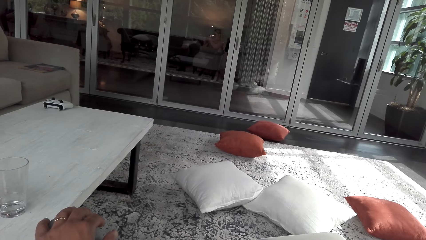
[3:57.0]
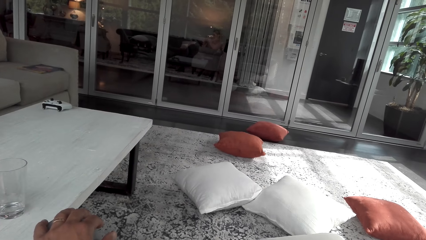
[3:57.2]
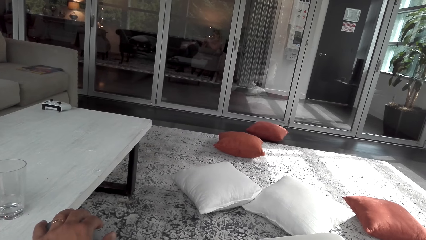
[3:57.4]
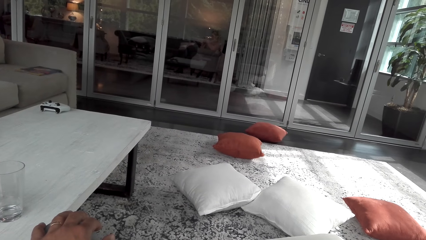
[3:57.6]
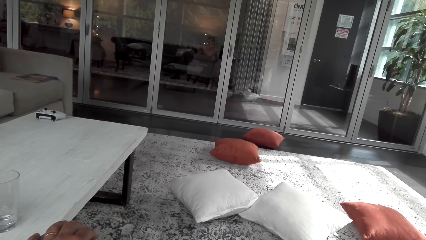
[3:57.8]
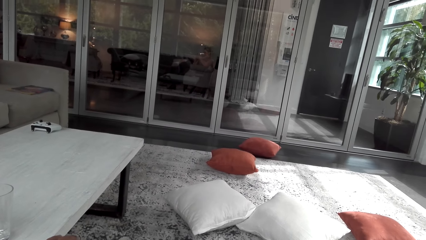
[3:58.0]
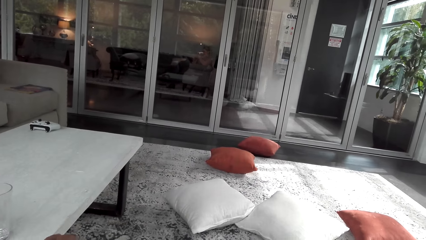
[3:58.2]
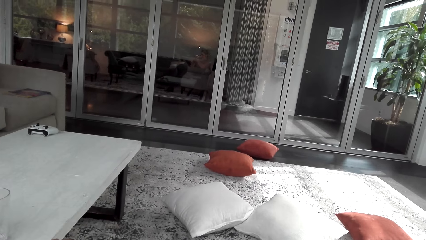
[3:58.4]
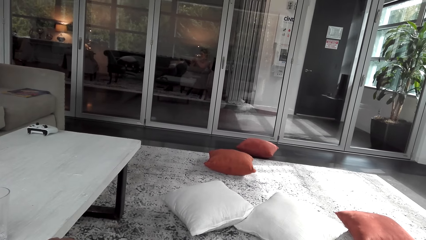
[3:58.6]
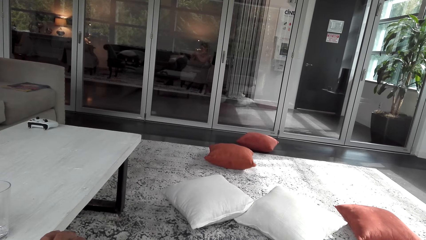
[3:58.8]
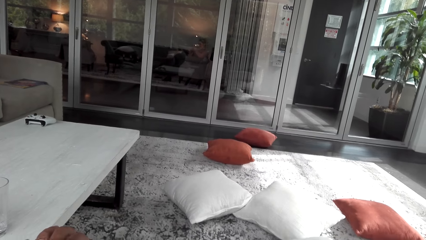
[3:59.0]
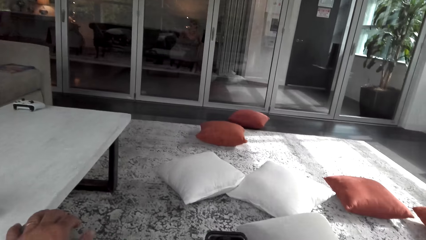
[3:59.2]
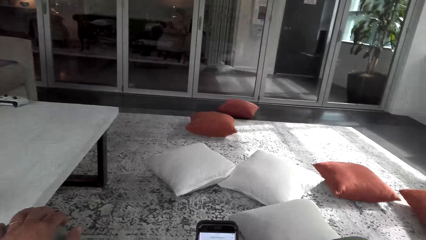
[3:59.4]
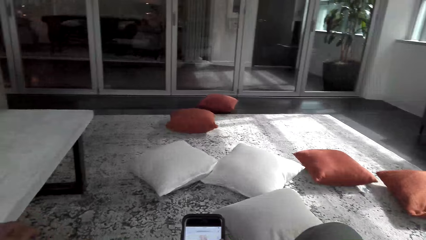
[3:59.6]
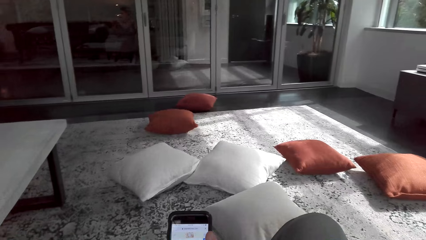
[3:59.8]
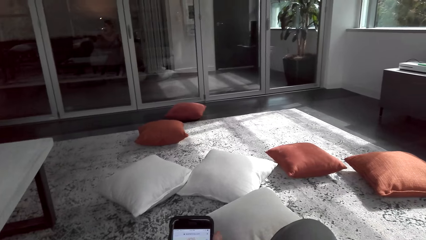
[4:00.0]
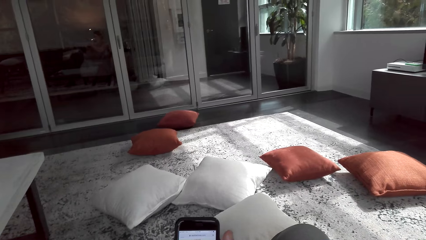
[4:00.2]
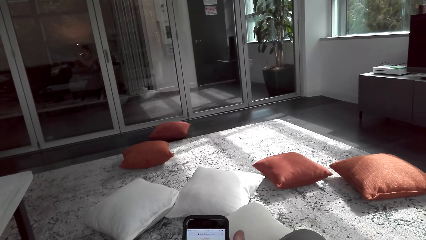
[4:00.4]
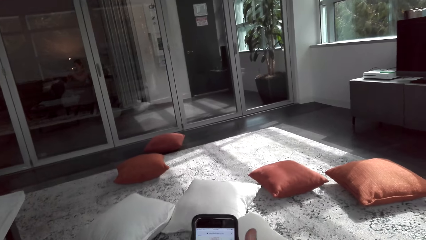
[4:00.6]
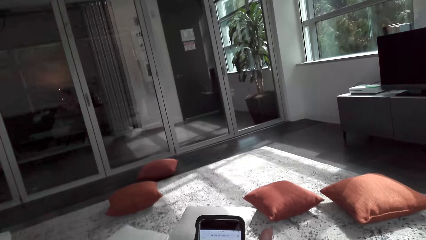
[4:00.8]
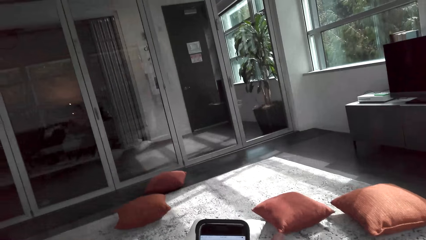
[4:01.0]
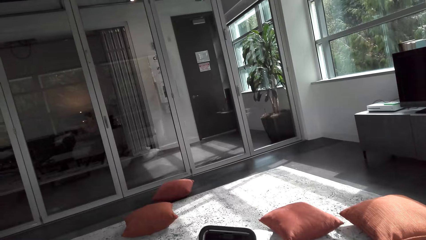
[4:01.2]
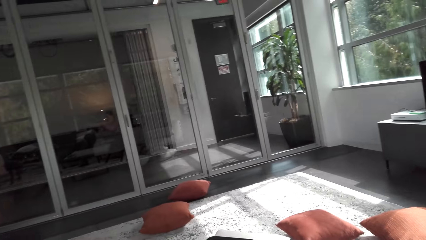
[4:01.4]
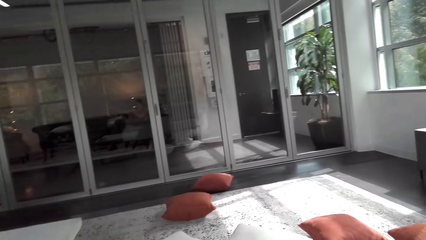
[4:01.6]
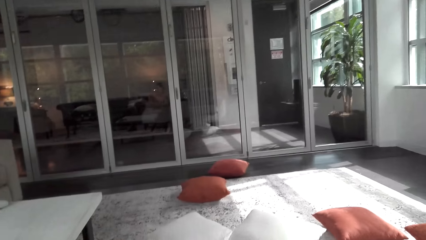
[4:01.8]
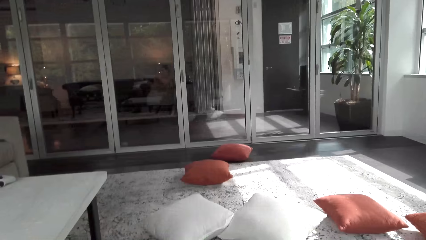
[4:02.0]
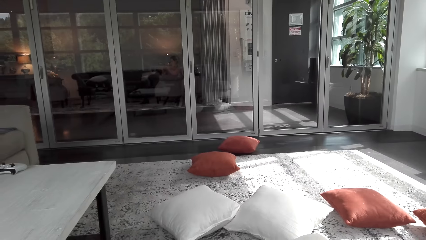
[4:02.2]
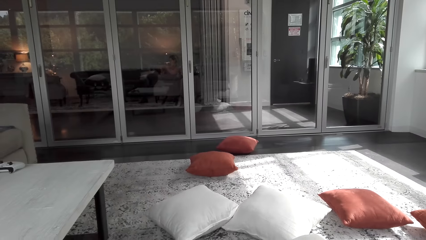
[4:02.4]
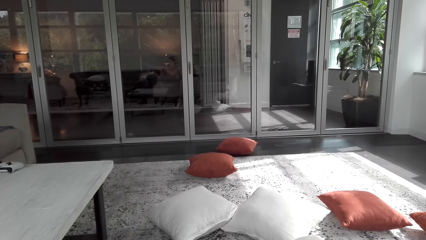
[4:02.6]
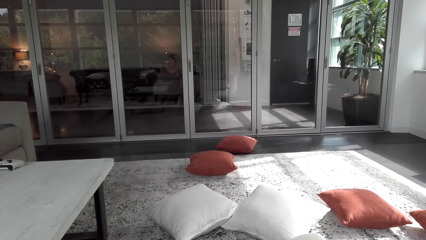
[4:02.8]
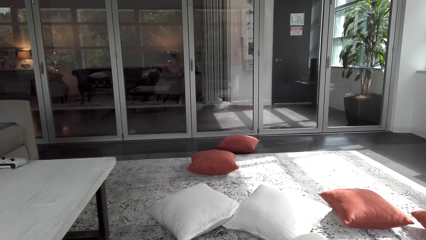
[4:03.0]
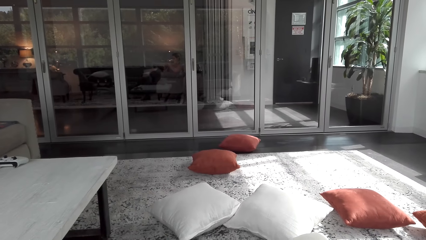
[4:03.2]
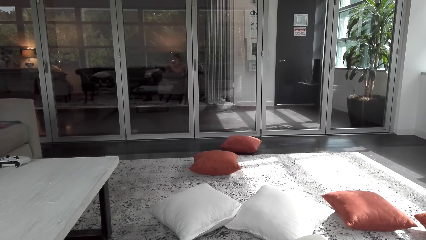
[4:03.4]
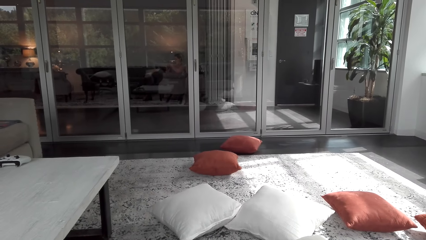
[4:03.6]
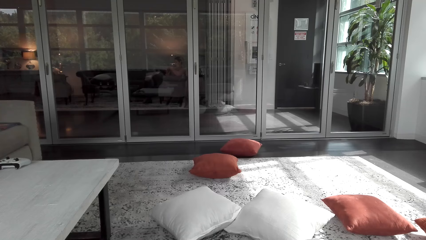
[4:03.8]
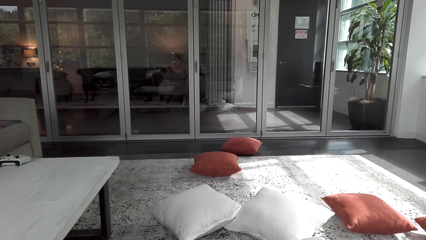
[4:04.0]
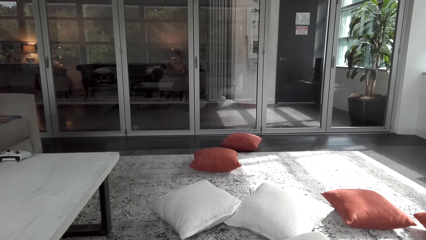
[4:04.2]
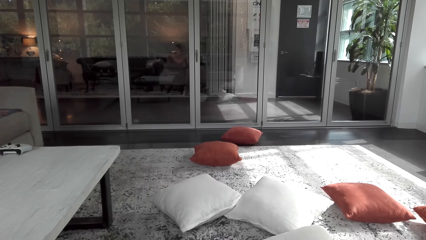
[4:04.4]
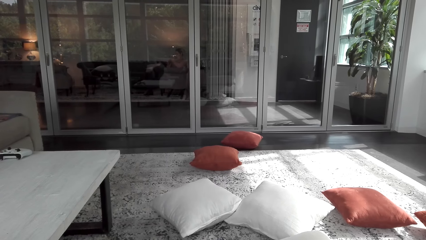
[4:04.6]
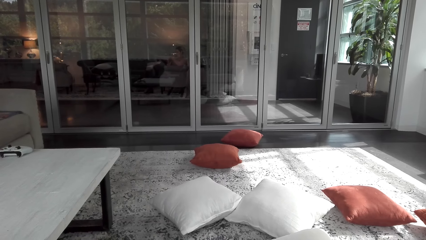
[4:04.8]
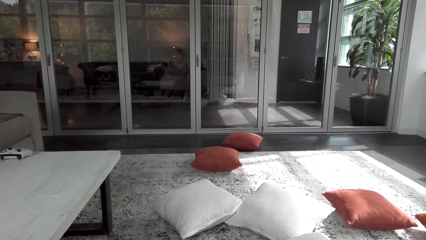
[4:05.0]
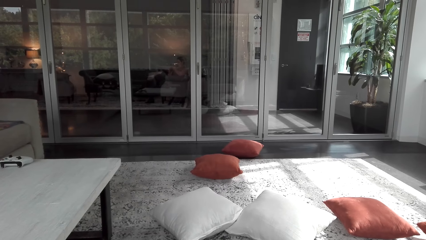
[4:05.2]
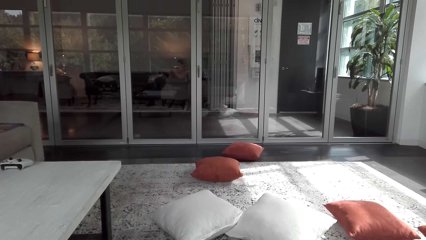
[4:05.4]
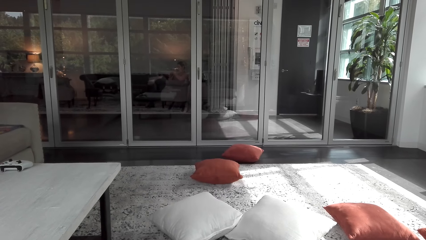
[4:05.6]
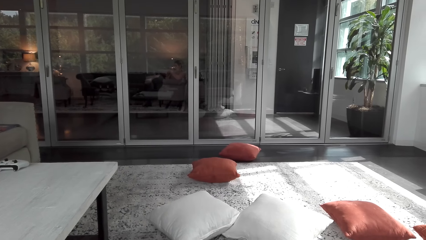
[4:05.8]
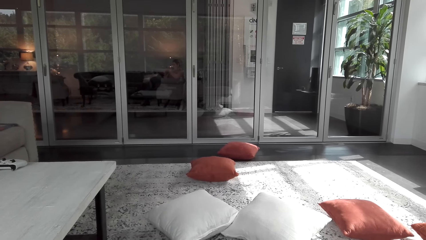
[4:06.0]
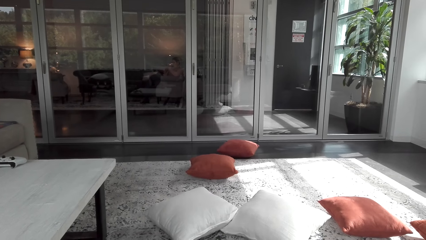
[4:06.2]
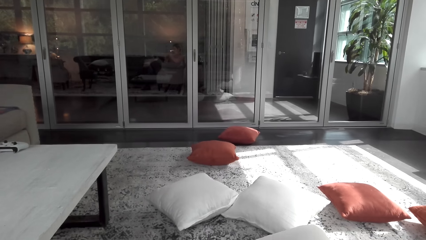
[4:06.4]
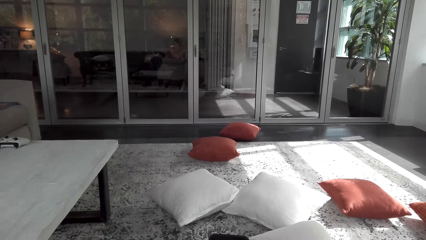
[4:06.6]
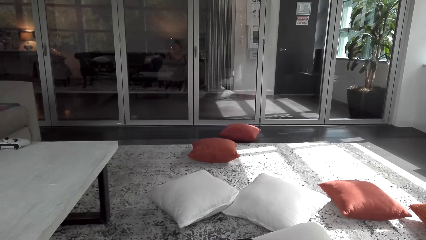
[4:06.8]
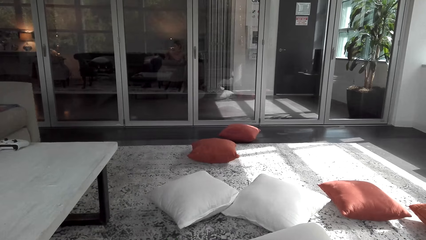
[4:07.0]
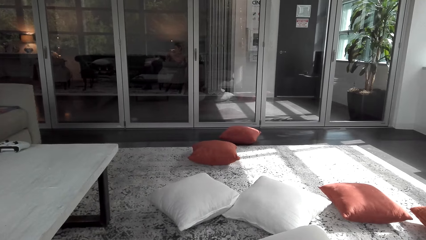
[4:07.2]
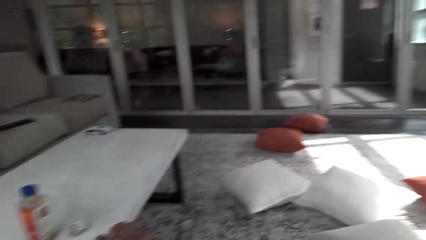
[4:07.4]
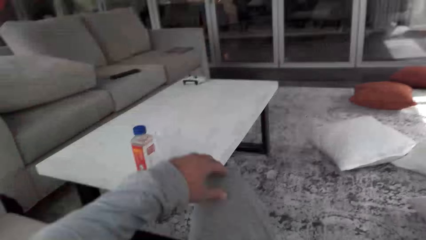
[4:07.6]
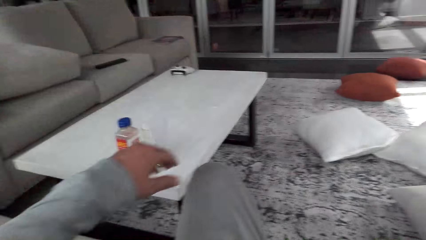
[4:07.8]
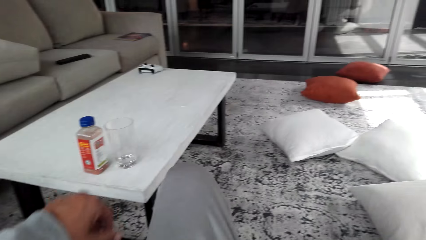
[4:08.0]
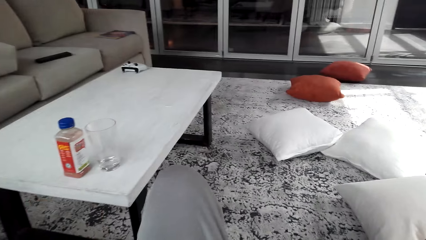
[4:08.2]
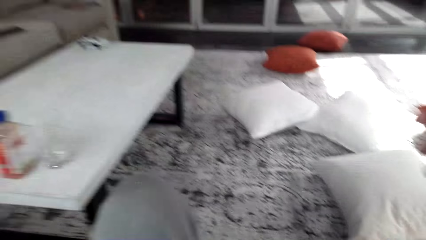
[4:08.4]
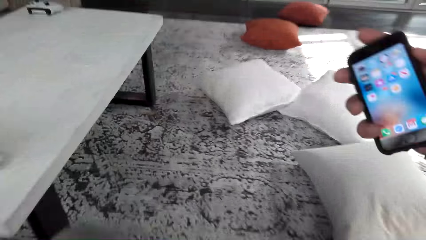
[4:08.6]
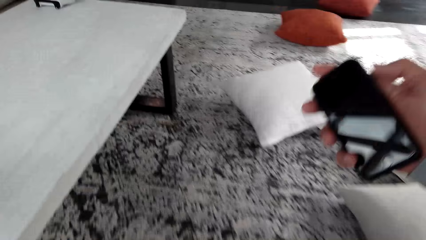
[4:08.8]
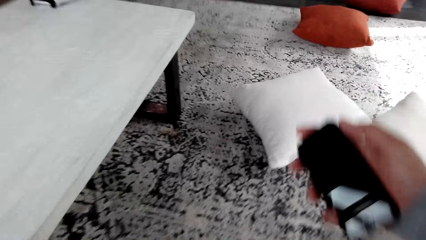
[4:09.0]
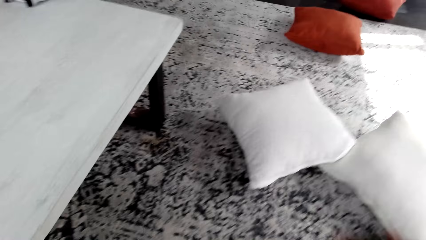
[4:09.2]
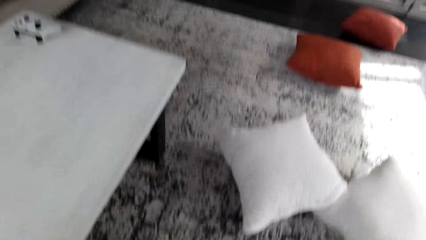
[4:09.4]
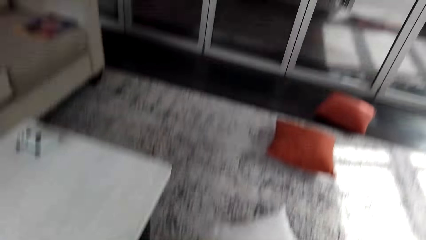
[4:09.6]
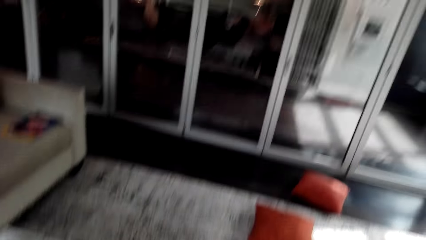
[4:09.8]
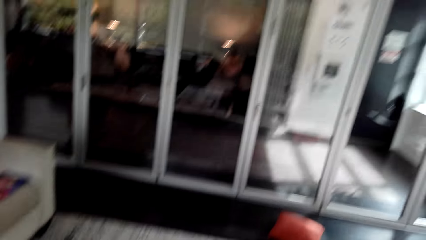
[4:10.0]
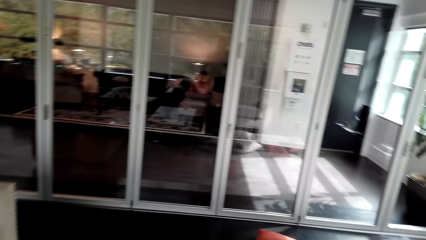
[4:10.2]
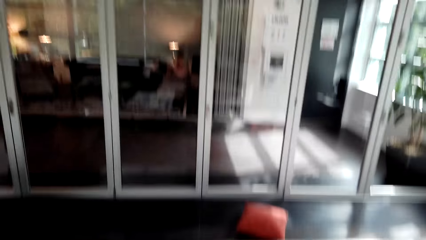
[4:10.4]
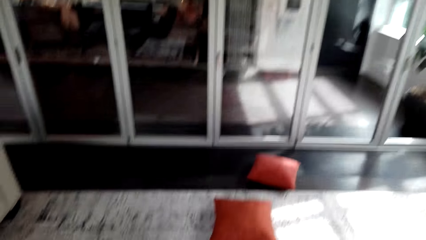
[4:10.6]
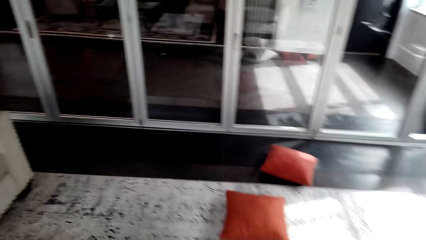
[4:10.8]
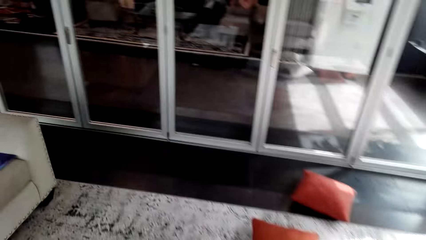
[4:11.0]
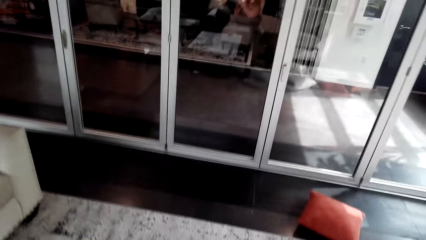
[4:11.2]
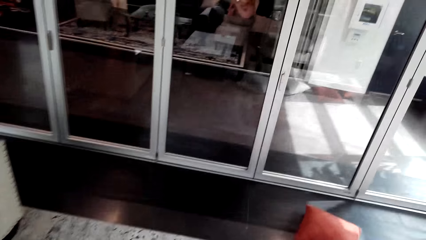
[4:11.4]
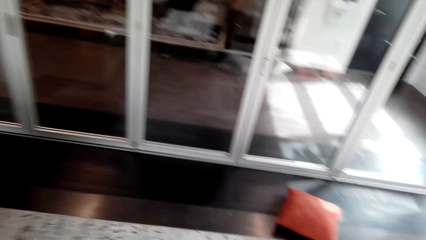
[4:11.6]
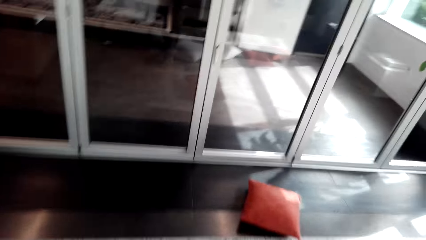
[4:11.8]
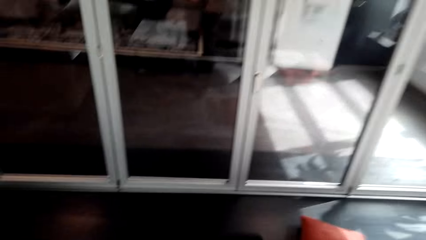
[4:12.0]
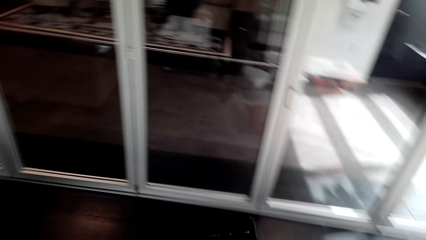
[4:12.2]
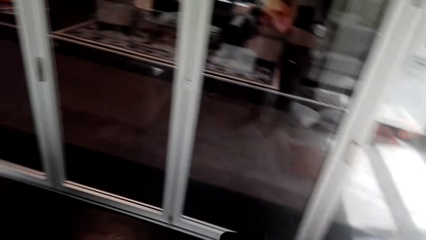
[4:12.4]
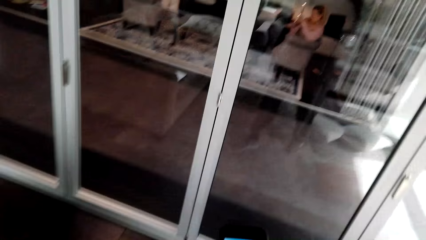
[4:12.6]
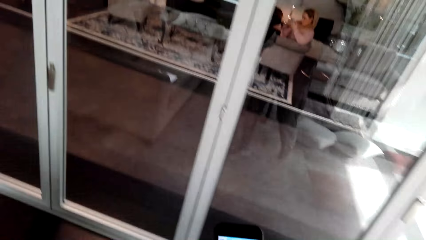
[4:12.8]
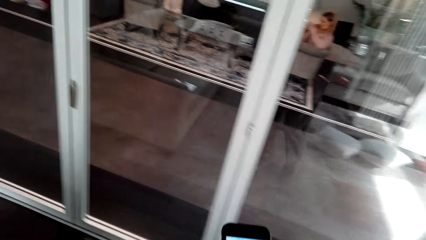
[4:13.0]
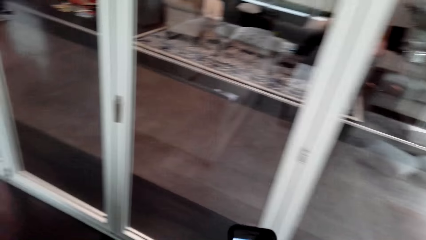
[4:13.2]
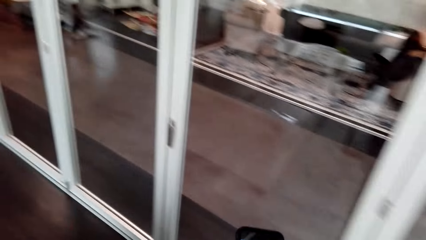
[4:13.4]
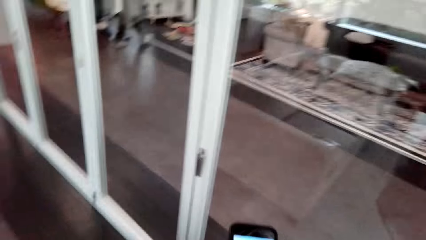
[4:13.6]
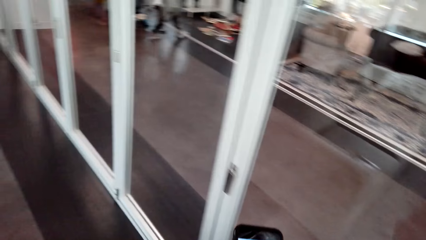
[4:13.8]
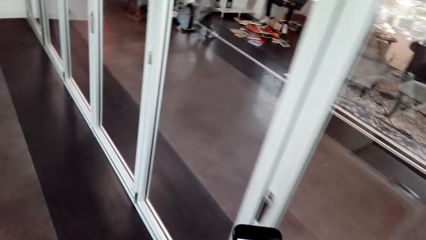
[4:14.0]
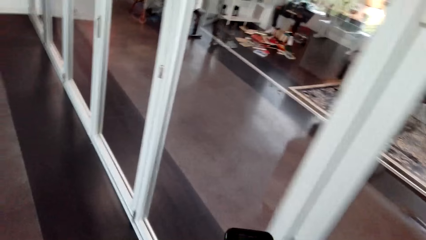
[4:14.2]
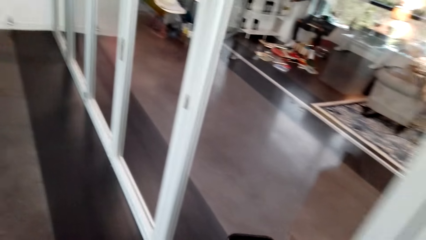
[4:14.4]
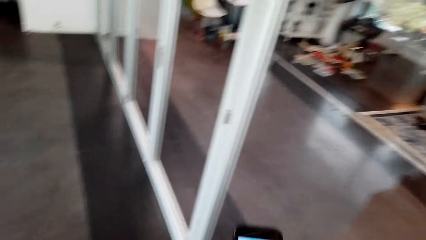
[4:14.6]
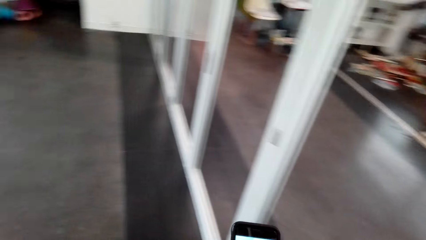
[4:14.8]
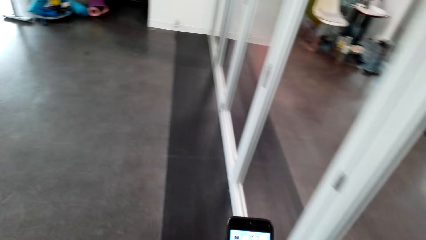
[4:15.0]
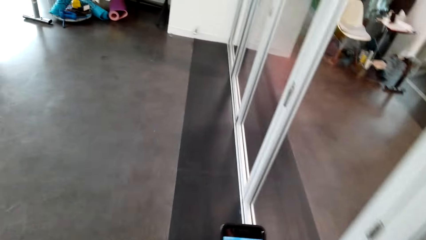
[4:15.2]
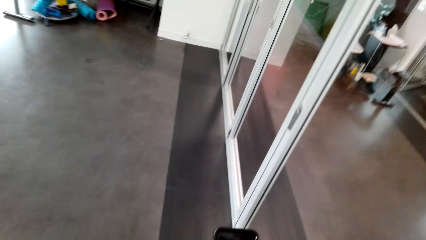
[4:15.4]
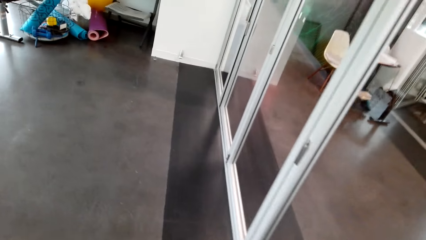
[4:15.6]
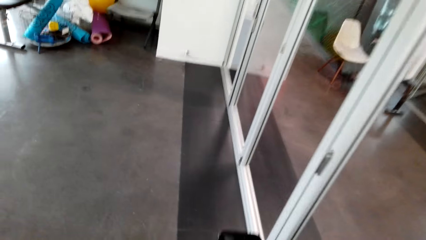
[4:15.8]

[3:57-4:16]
The camera wearer looks around the room. He operates a phone. He looks around the room. He pulls his hand off the knee. He holds the phone. He gets up from the couch. He walks around the house. He uses his mobile phone.
